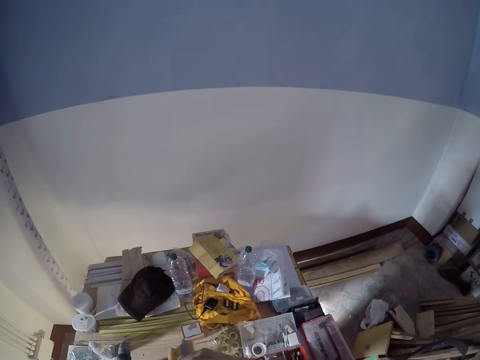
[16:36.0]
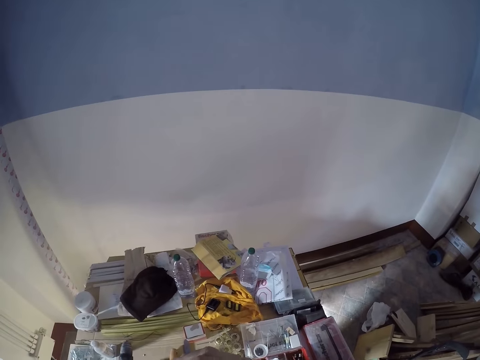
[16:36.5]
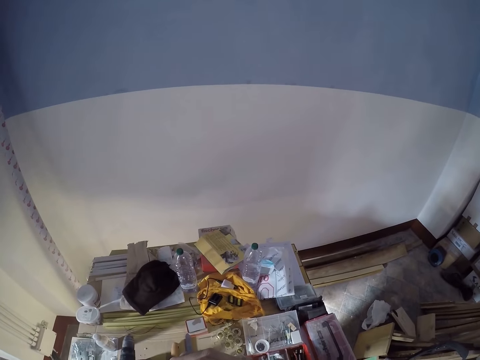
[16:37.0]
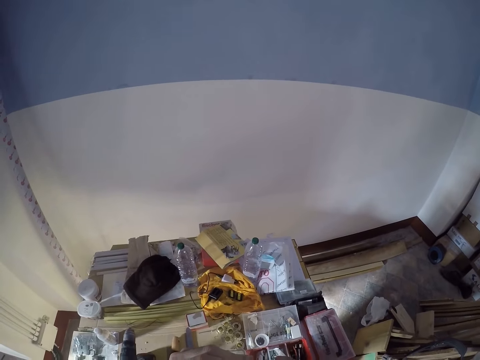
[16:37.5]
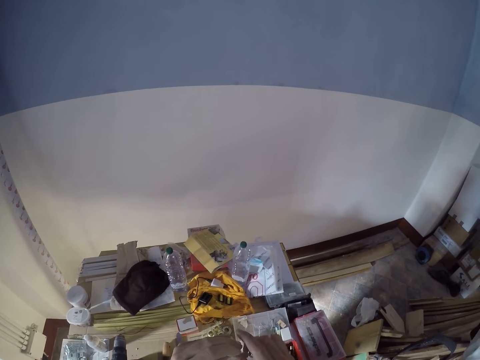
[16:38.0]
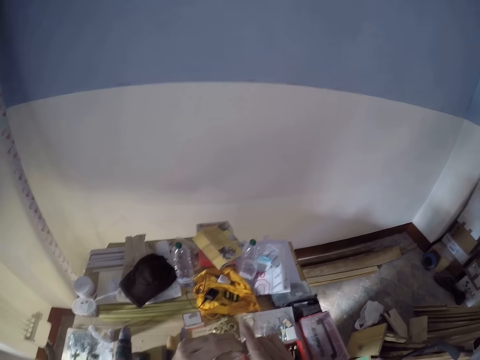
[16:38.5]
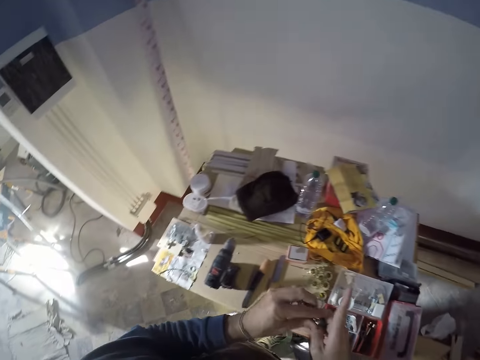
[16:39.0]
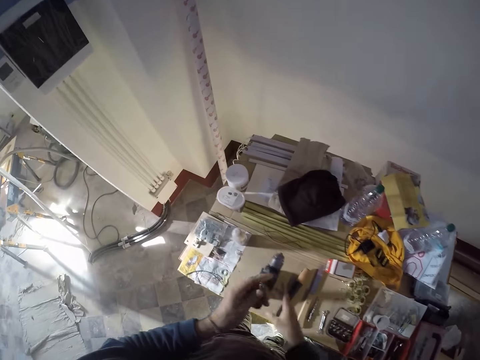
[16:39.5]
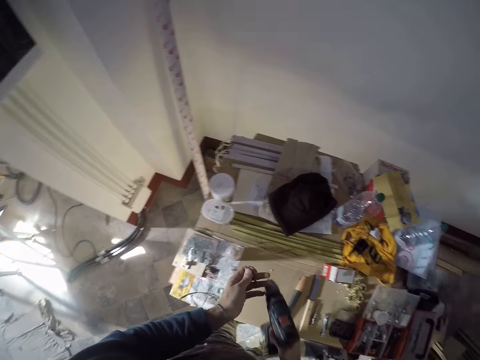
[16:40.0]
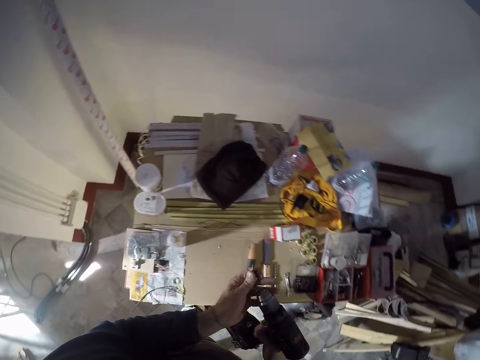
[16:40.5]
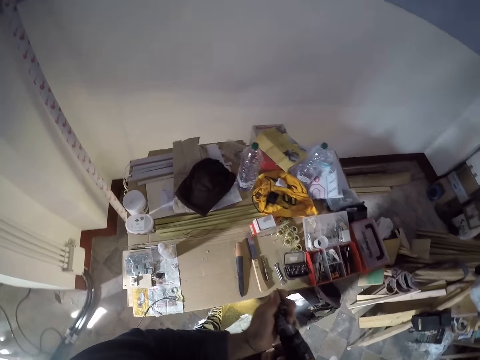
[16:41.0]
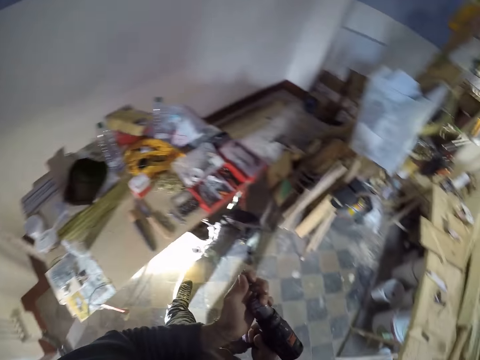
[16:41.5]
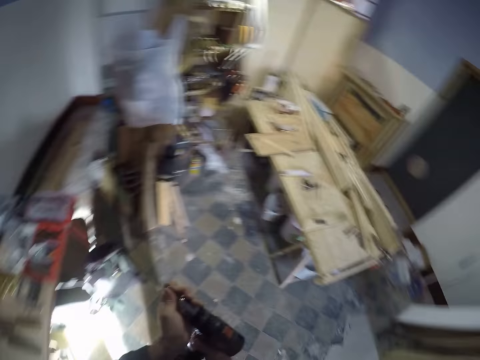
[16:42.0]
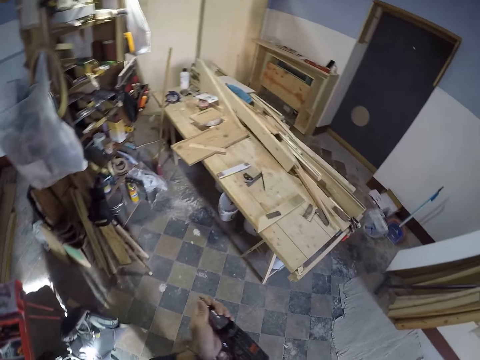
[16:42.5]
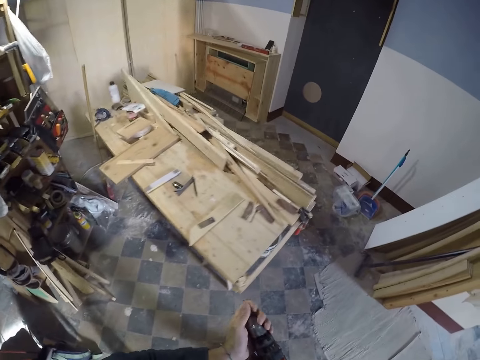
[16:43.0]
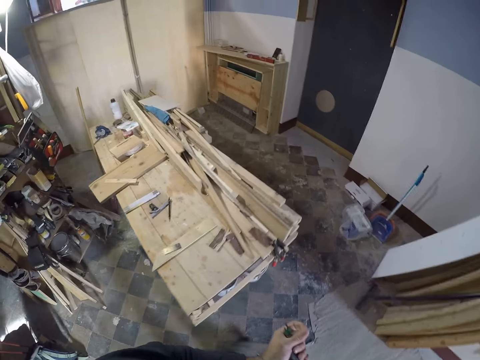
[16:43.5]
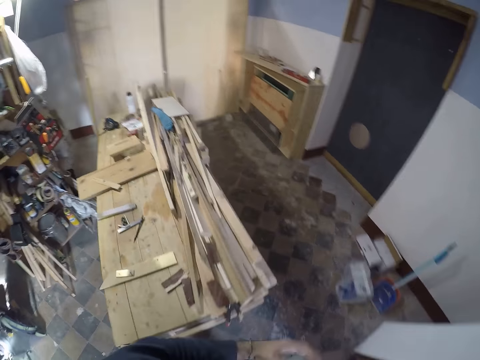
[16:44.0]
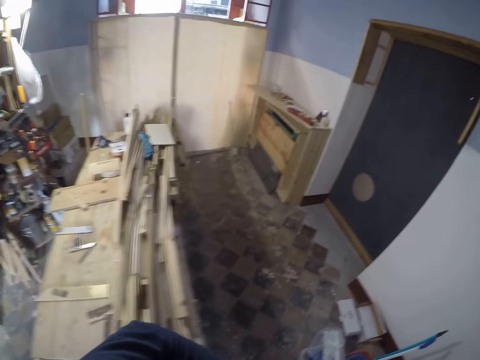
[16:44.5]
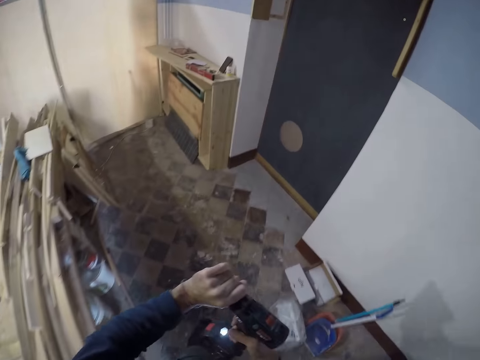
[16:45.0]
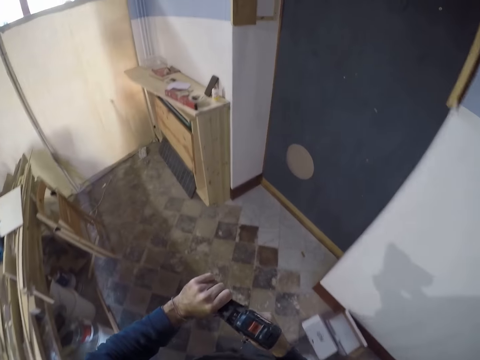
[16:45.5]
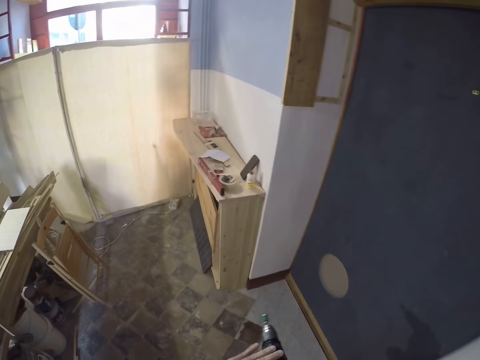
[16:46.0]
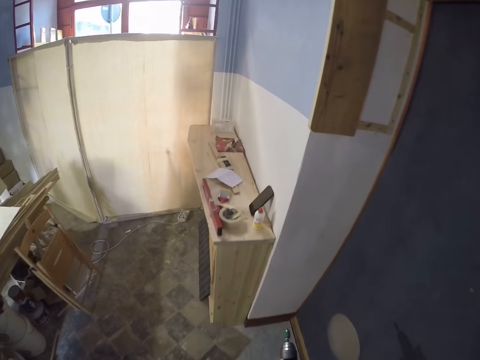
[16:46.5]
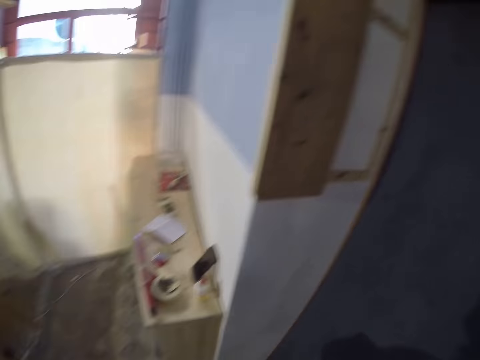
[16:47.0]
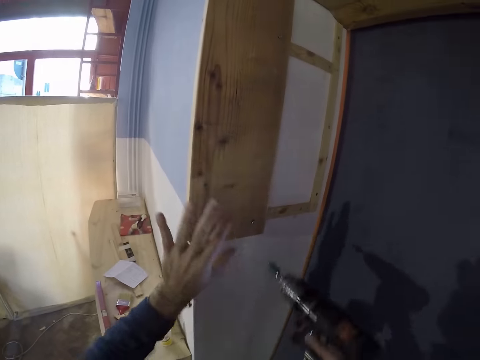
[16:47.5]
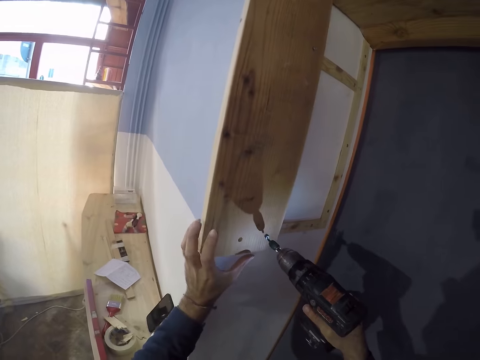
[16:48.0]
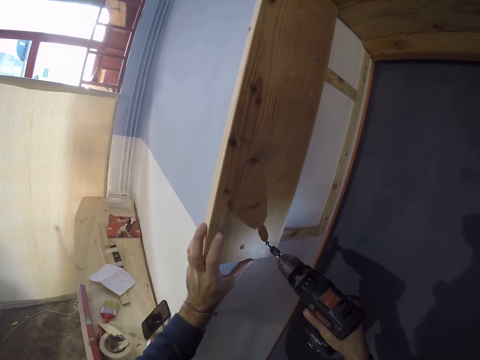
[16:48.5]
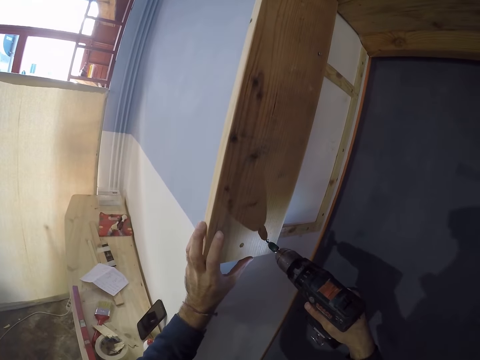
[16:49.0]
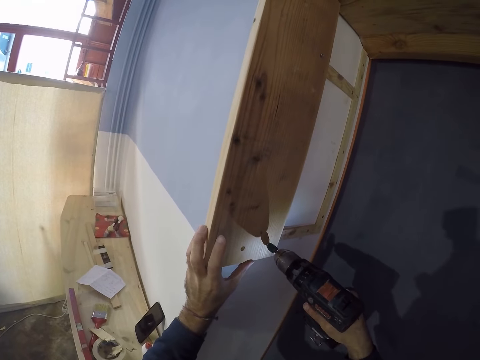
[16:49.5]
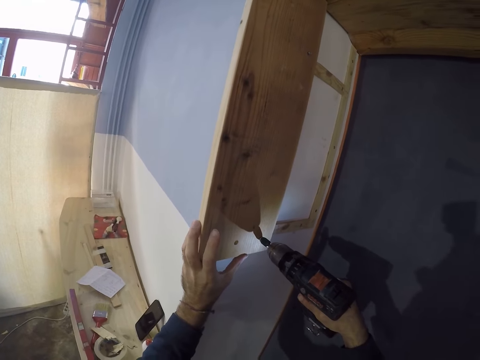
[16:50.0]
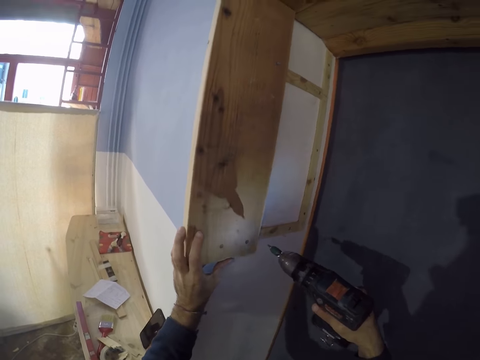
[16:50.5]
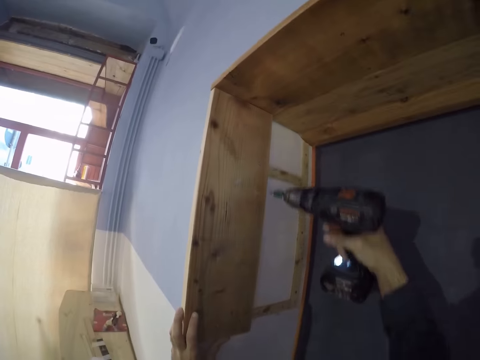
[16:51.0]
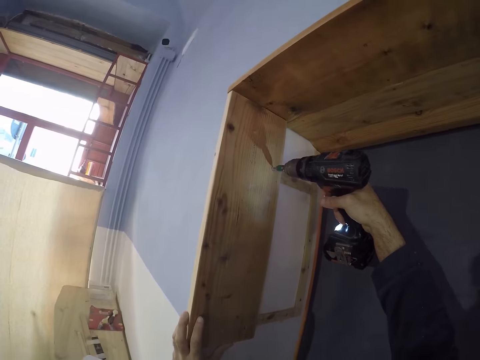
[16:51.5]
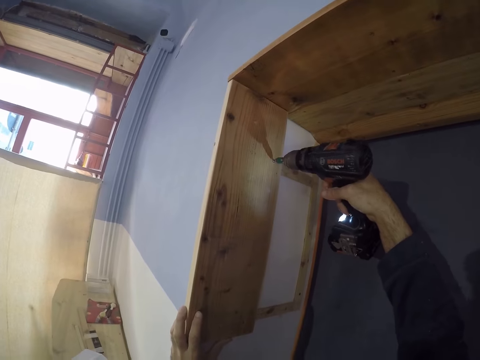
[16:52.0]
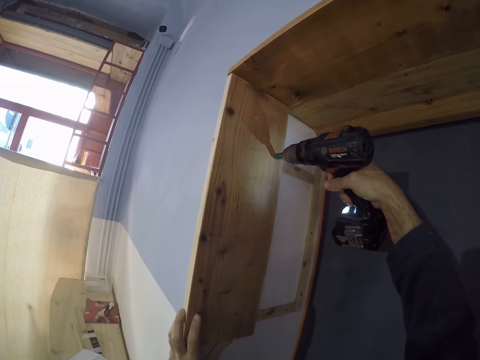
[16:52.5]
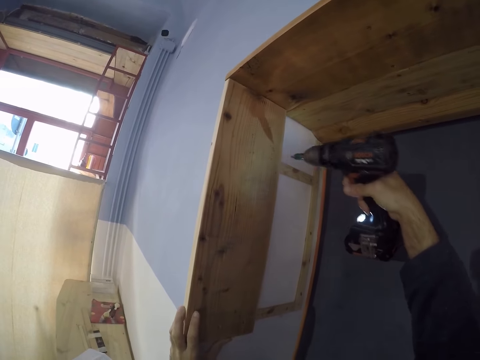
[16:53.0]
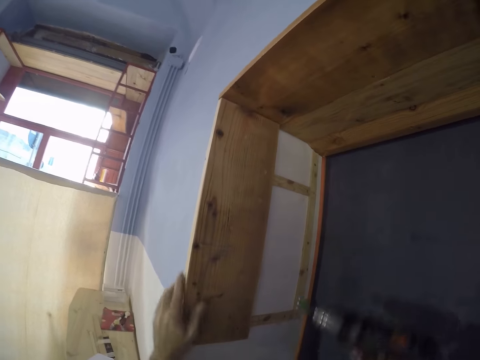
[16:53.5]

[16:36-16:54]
The camera wearer picks the drill from the table with his right hand. He puts the drill bit into the drill chuck with his left hand. He walks on the floor. He fastens a screw into the piece of wood on the wall with the drill in his right hand. He fastens a screw again.

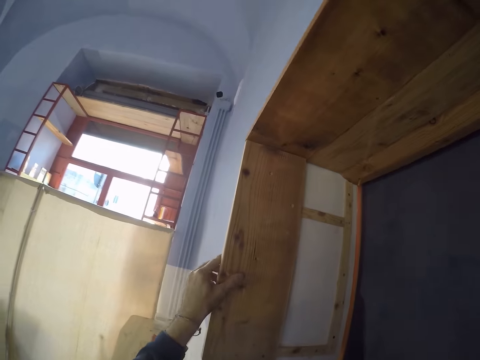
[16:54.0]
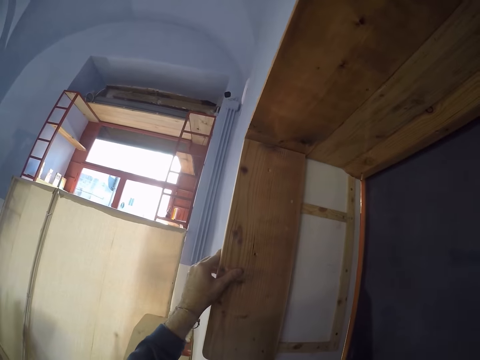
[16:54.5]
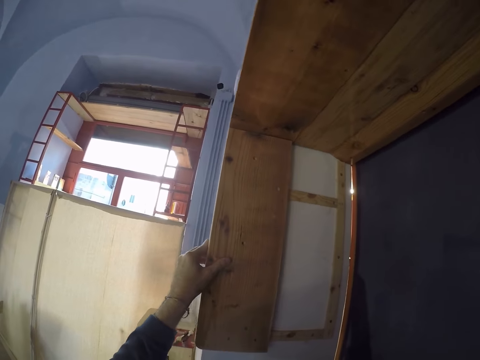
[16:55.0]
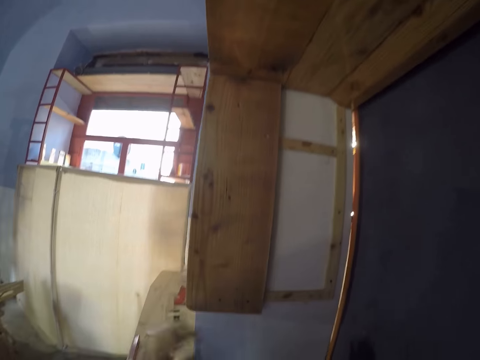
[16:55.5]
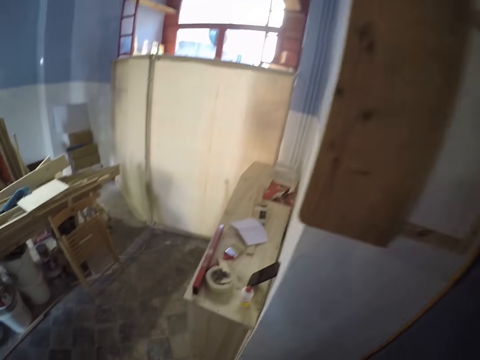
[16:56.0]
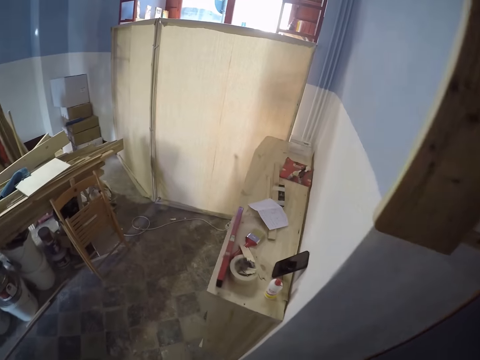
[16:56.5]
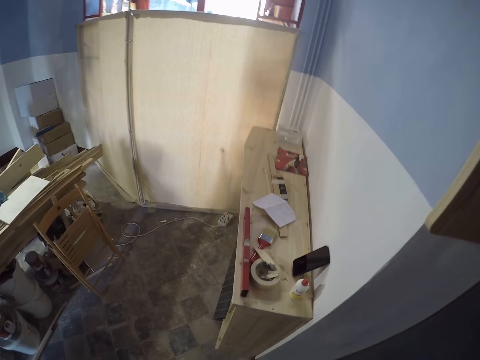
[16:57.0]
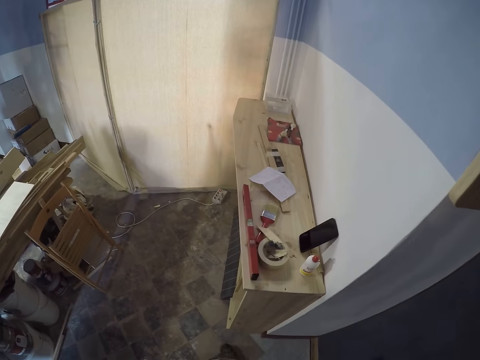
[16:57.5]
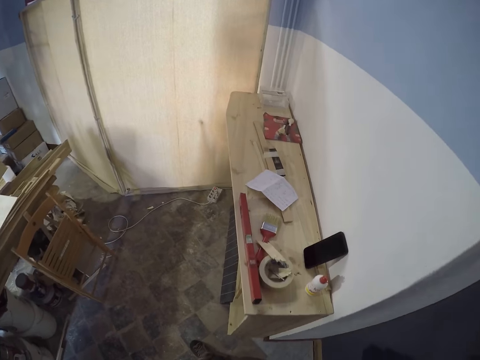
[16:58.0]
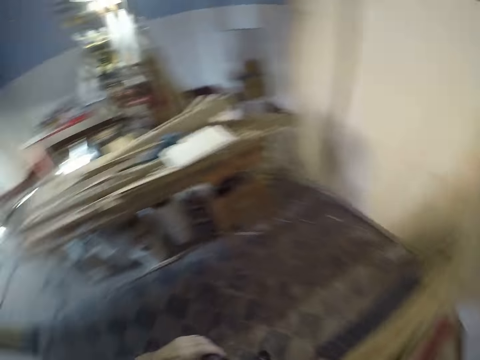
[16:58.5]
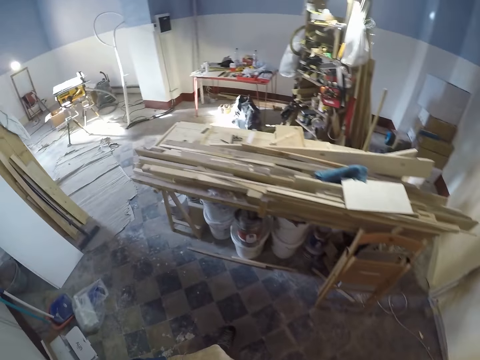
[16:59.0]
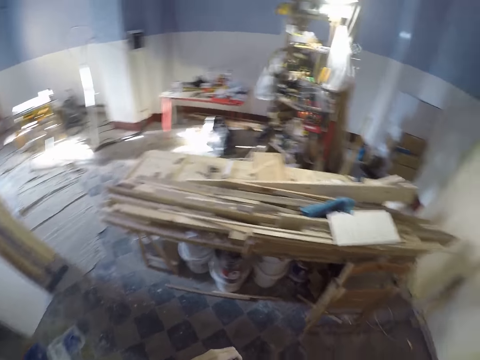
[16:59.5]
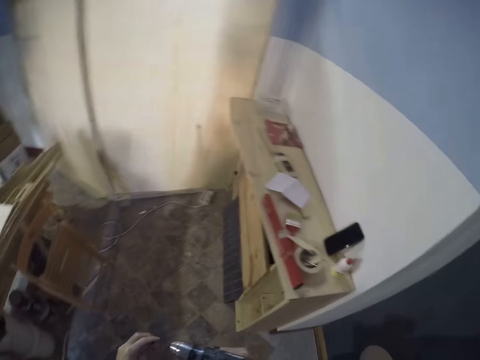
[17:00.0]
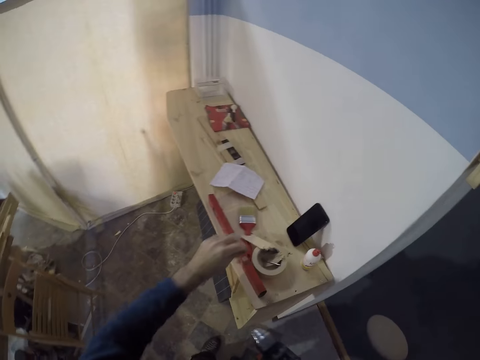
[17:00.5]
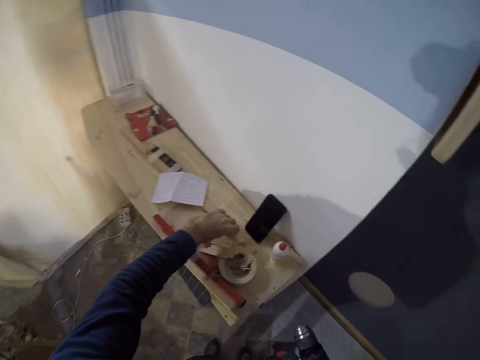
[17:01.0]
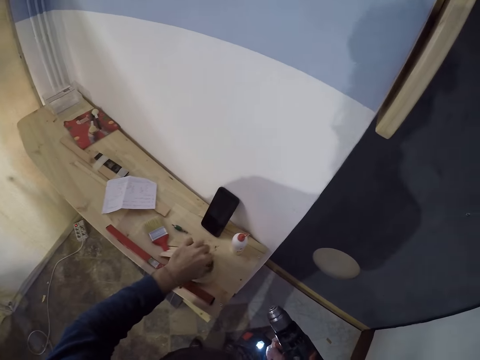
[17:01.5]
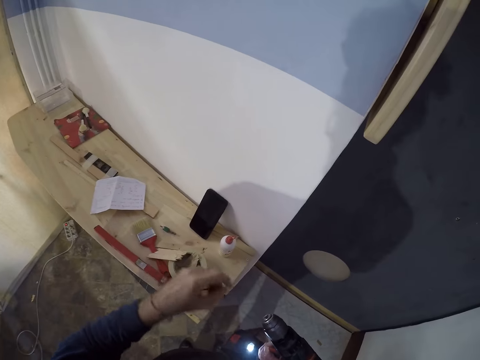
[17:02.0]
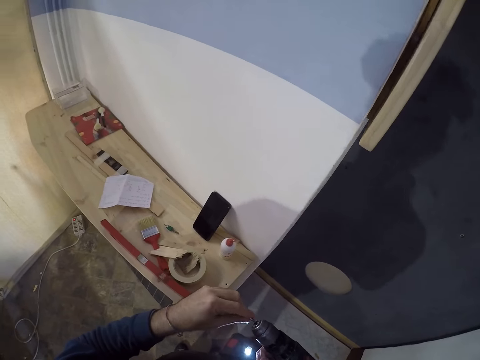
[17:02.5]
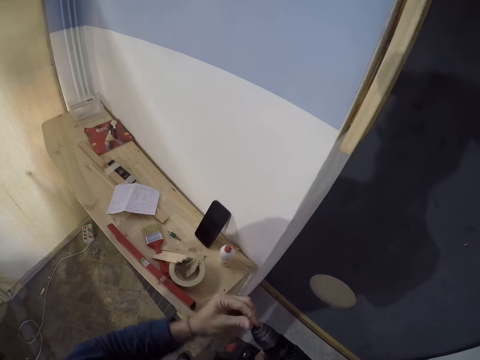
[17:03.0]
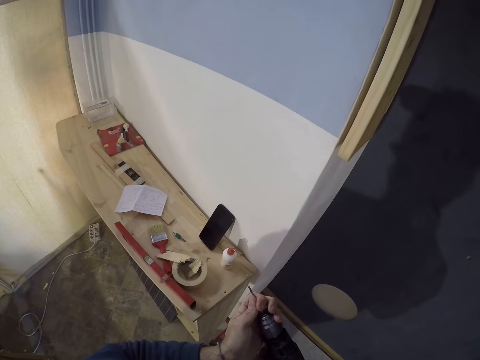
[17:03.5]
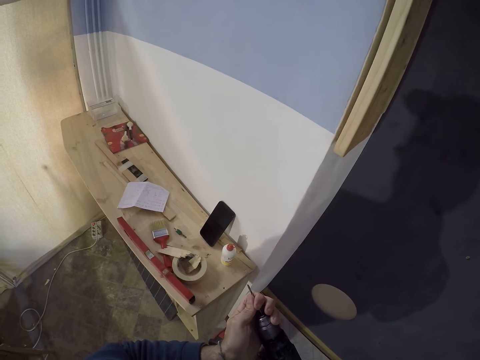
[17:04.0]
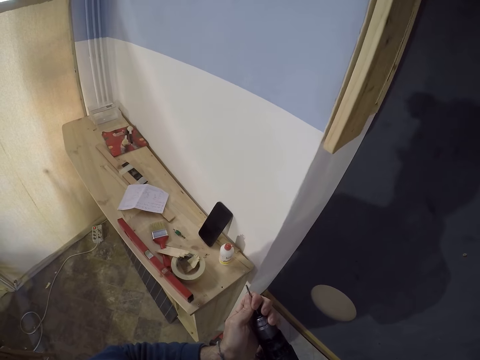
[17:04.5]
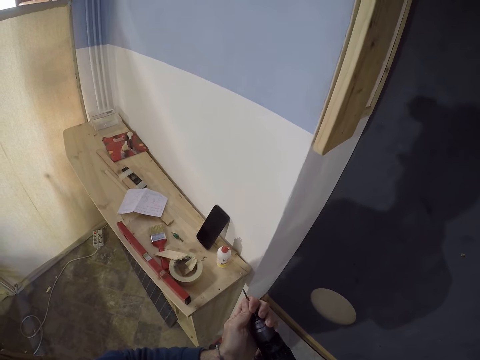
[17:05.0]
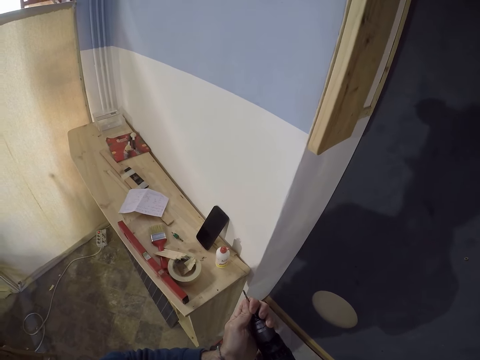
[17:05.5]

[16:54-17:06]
The camera wearer looks around. He drops the drill bit on the table with his left hand. He picks a thin piece of metal from a bowl on the table with his left hand. He fixes the thin piece of metal in the drill chuck with his left hand.
